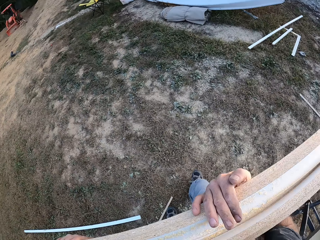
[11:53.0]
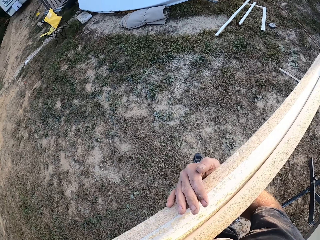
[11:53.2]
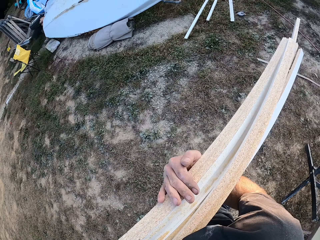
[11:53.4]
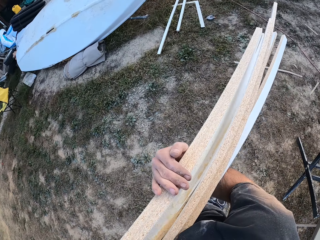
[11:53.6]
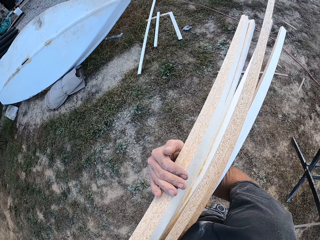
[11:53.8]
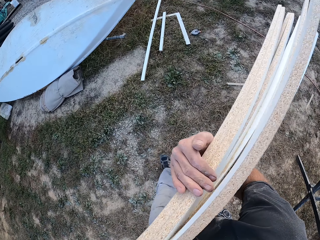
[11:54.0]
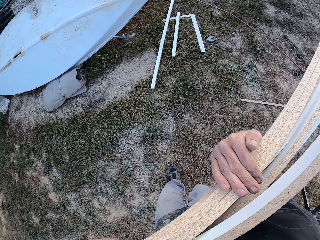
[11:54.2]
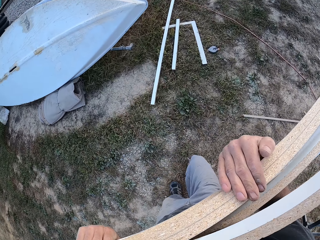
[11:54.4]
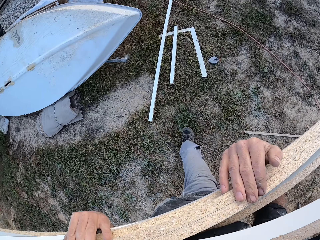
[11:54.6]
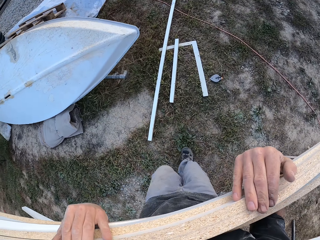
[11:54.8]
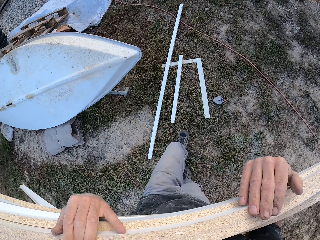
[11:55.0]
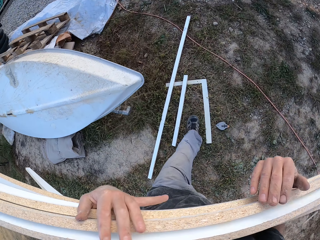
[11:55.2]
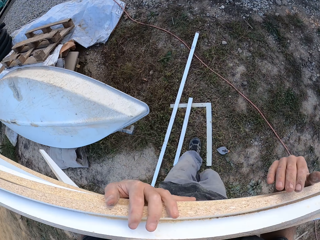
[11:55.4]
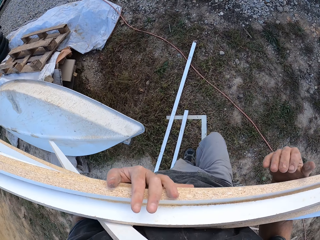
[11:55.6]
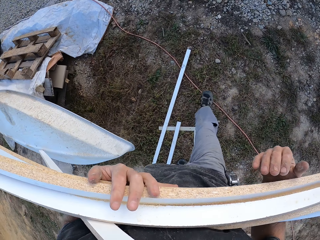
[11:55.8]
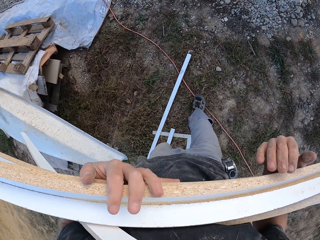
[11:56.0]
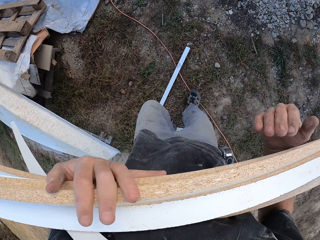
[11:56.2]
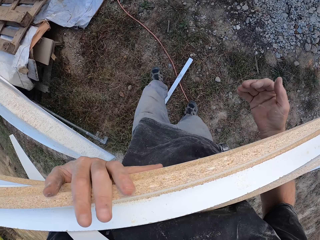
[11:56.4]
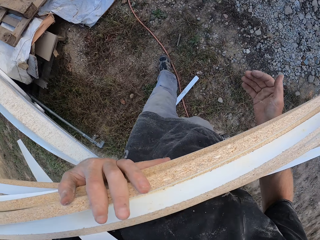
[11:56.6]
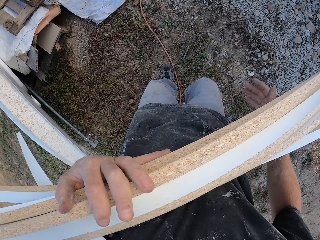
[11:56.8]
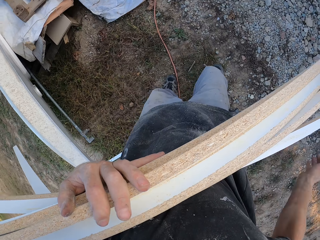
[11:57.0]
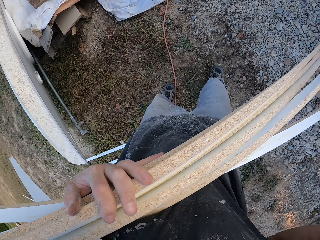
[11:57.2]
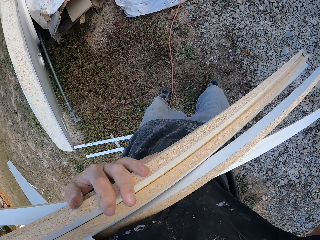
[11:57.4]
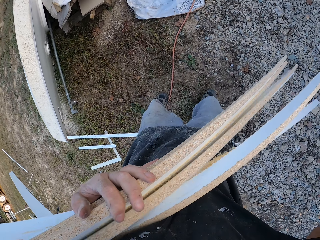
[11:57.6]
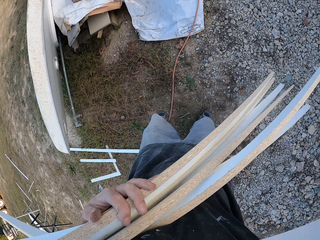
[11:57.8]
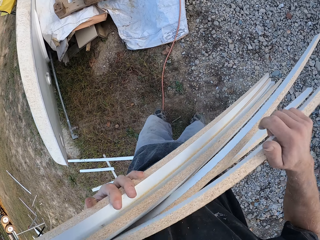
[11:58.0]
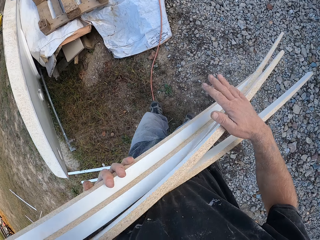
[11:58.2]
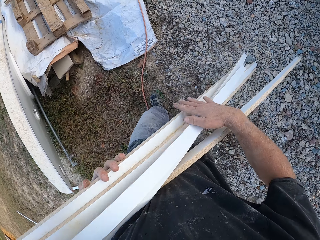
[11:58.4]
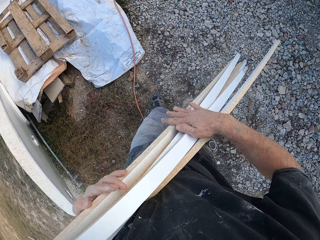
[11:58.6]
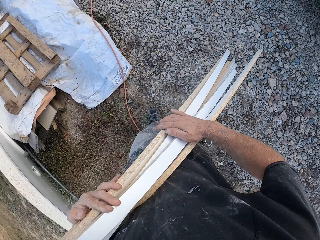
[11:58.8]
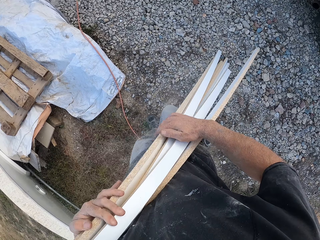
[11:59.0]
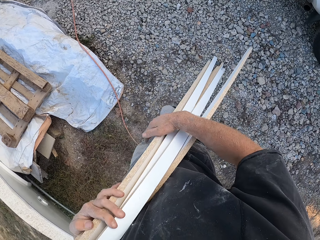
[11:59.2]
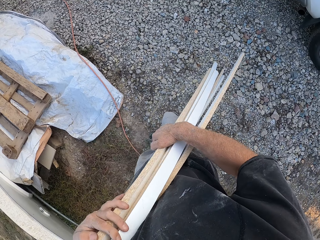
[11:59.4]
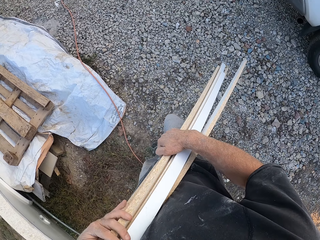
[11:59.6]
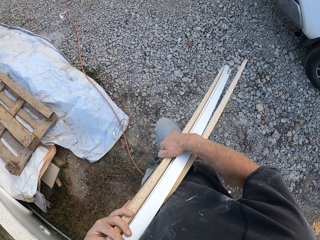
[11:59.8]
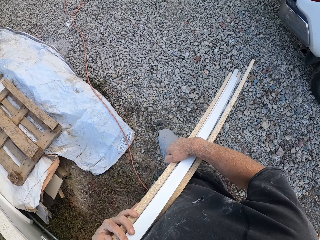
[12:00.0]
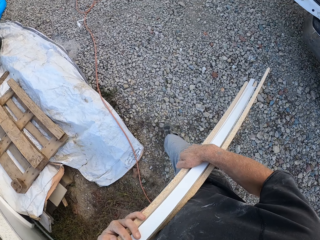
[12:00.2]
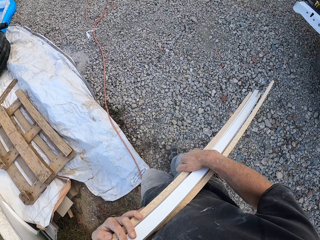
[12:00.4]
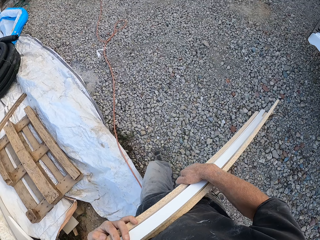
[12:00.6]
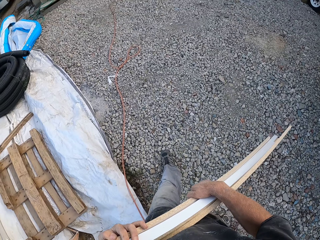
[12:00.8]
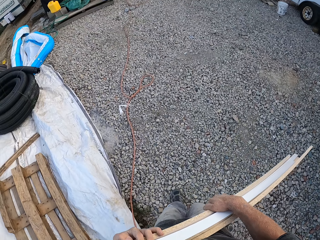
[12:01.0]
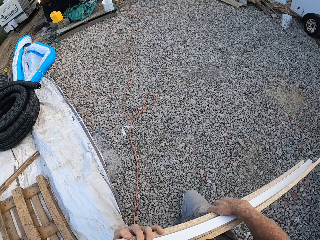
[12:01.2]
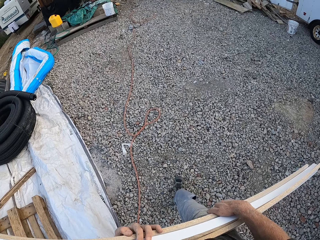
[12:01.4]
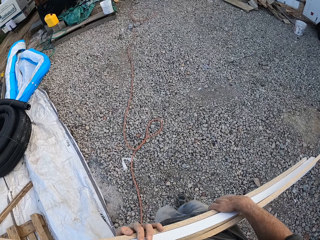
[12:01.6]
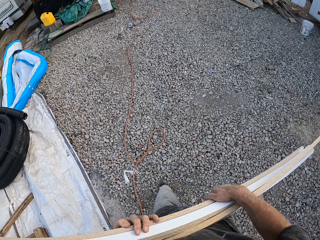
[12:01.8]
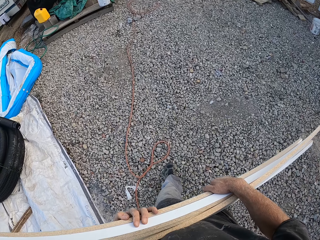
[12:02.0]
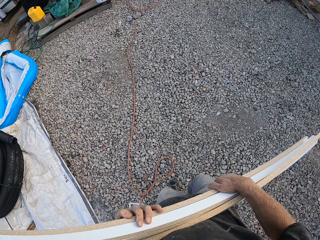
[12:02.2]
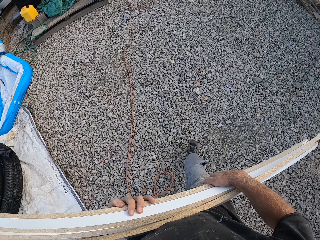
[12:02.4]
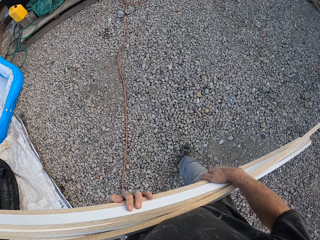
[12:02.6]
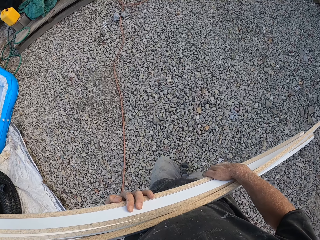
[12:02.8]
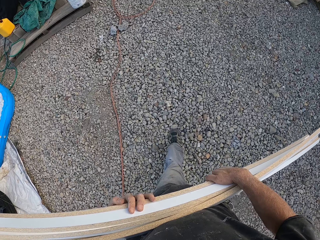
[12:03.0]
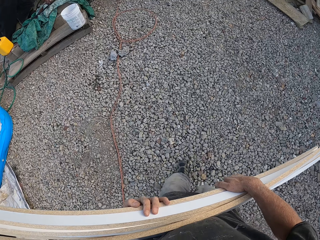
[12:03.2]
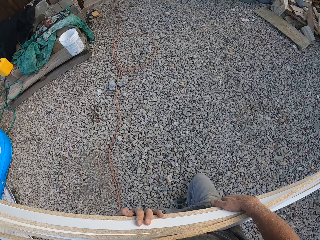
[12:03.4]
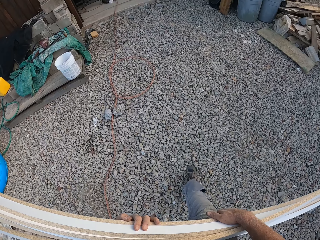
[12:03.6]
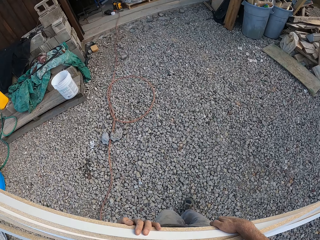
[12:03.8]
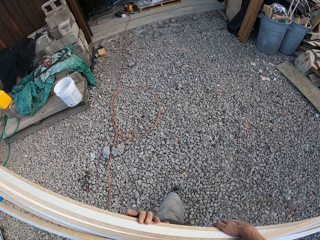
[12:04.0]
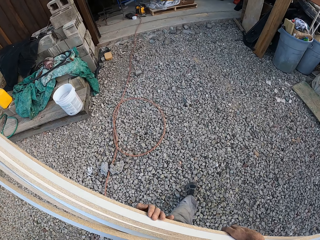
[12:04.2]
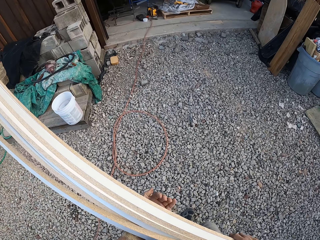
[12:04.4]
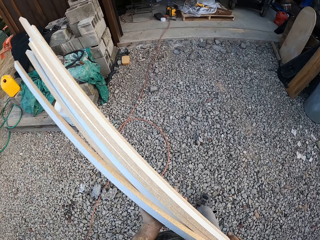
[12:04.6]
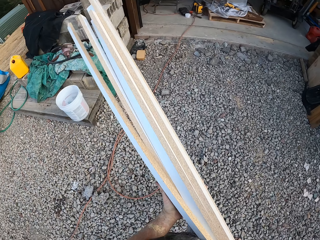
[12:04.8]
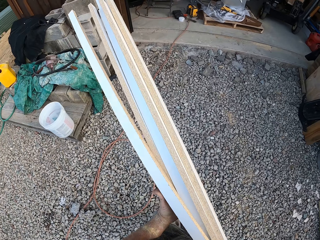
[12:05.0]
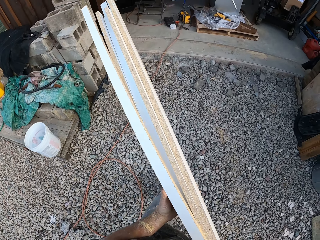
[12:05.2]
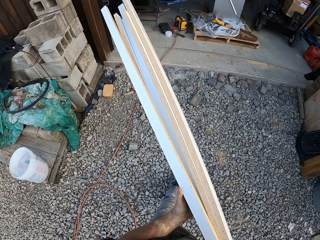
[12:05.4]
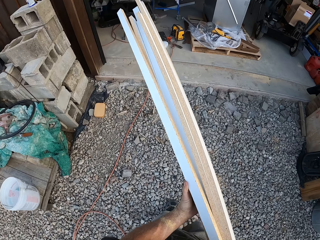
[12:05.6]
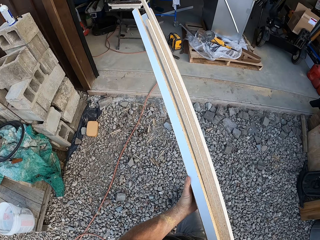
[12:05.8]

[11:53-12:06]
The camera wearer walks towards the workshop. They raise the right hand, put a piece of board on top of the other, and hold the pieces of board. They walk towards the workshop.

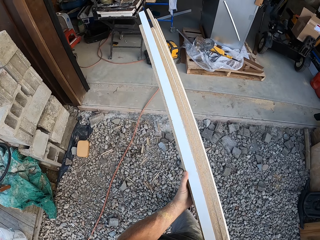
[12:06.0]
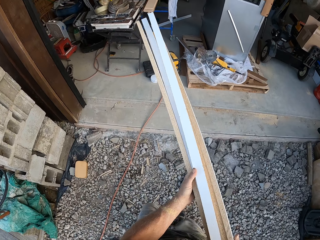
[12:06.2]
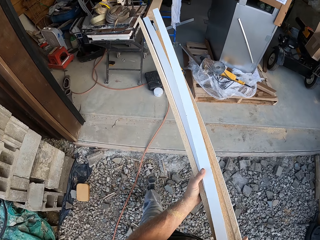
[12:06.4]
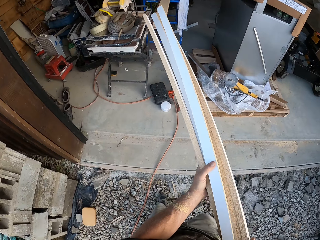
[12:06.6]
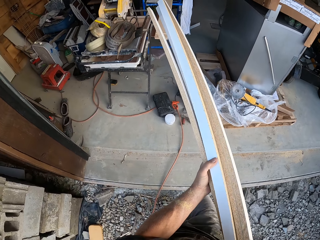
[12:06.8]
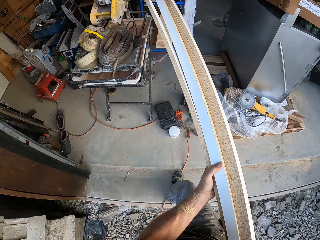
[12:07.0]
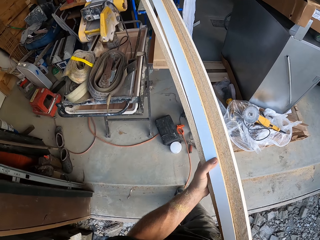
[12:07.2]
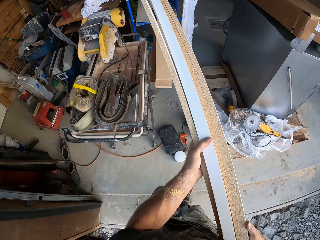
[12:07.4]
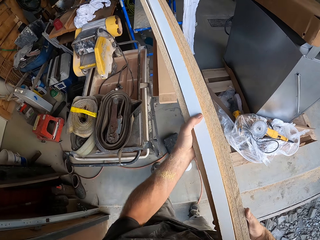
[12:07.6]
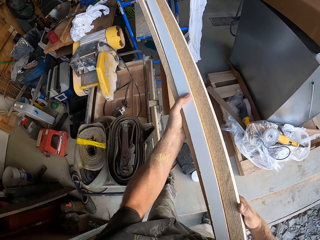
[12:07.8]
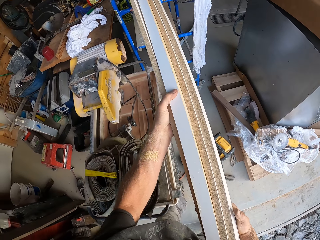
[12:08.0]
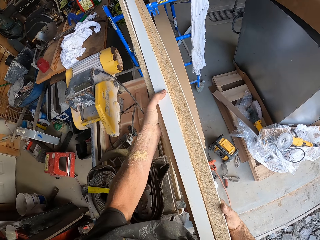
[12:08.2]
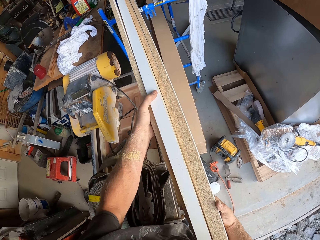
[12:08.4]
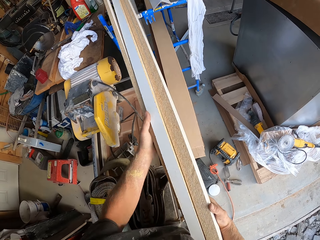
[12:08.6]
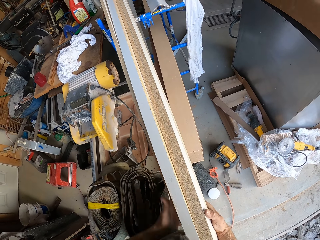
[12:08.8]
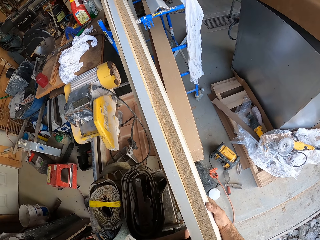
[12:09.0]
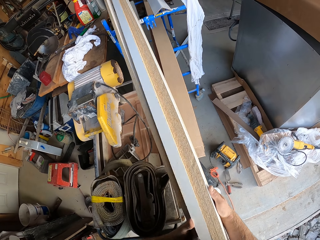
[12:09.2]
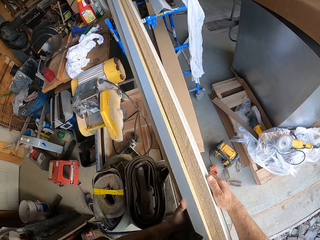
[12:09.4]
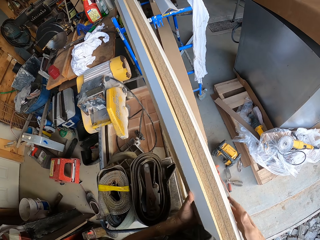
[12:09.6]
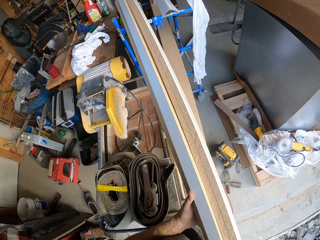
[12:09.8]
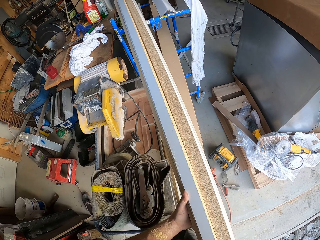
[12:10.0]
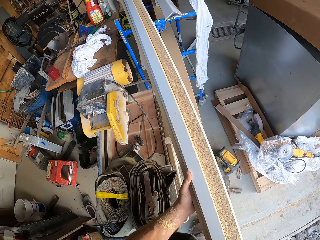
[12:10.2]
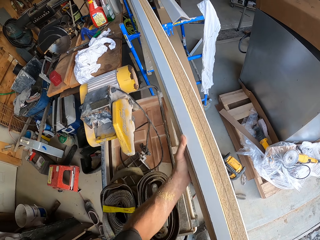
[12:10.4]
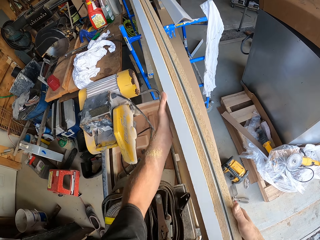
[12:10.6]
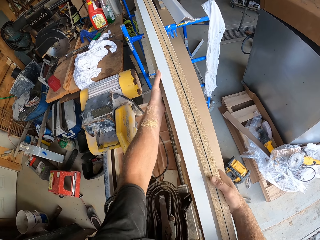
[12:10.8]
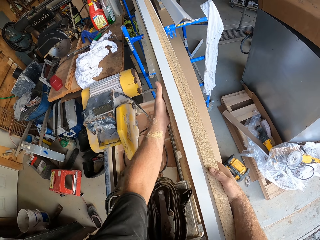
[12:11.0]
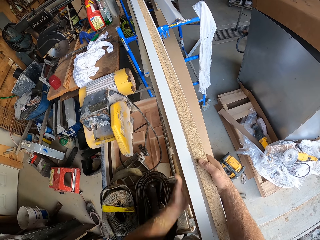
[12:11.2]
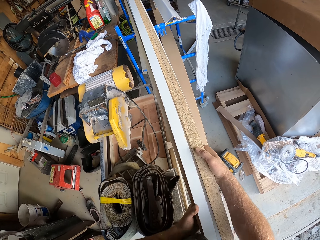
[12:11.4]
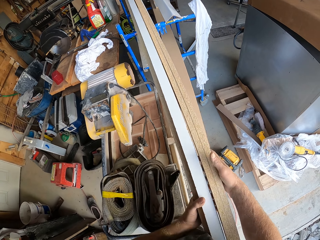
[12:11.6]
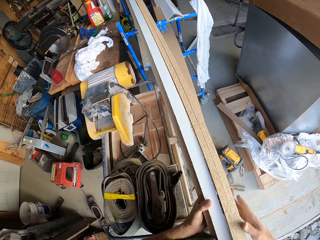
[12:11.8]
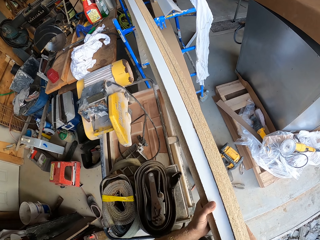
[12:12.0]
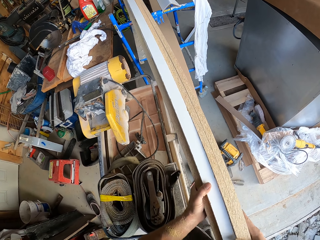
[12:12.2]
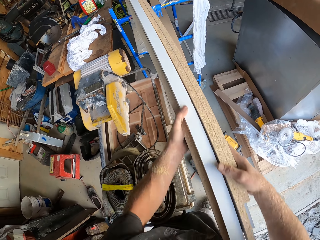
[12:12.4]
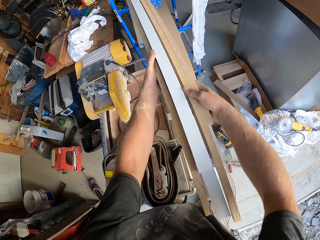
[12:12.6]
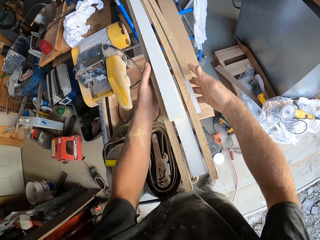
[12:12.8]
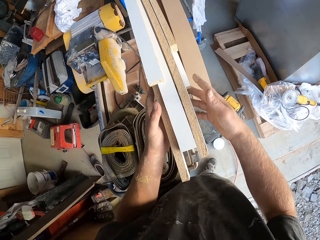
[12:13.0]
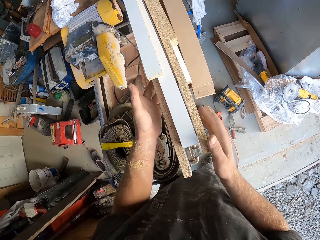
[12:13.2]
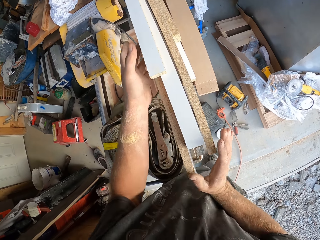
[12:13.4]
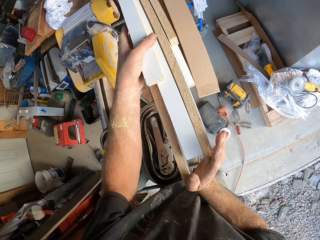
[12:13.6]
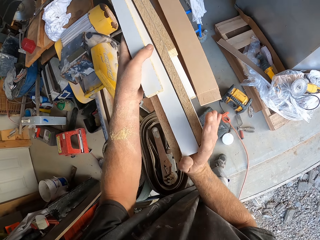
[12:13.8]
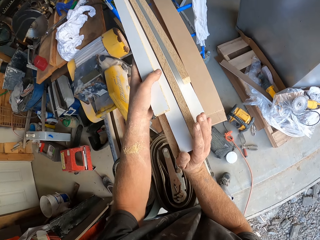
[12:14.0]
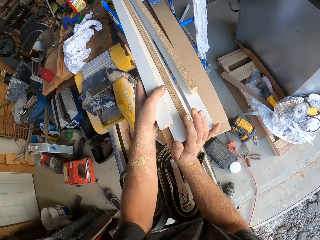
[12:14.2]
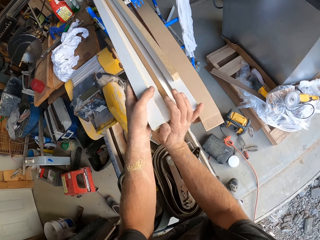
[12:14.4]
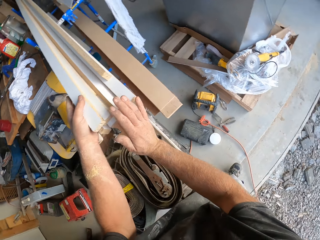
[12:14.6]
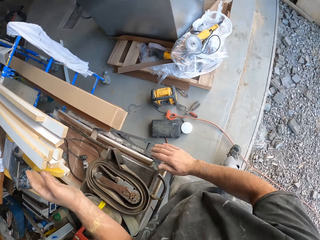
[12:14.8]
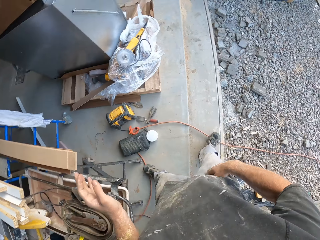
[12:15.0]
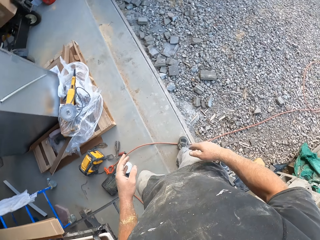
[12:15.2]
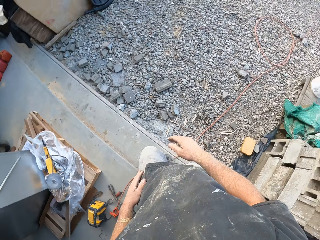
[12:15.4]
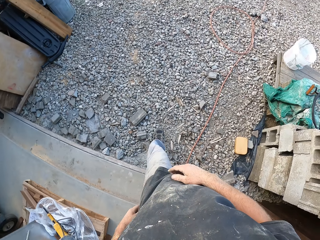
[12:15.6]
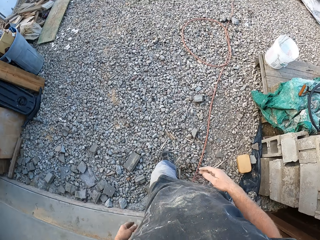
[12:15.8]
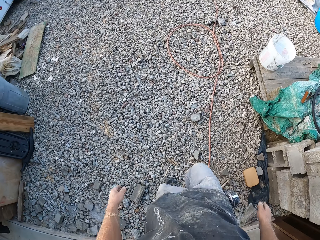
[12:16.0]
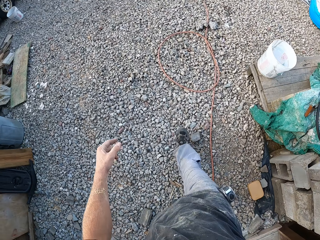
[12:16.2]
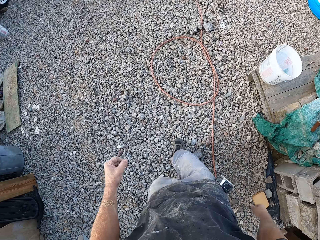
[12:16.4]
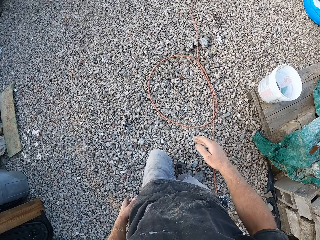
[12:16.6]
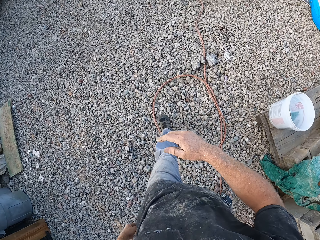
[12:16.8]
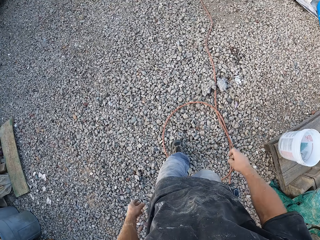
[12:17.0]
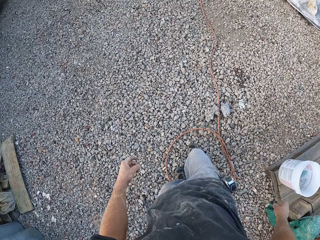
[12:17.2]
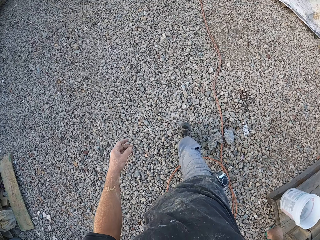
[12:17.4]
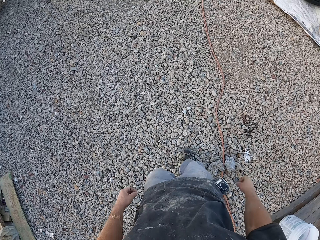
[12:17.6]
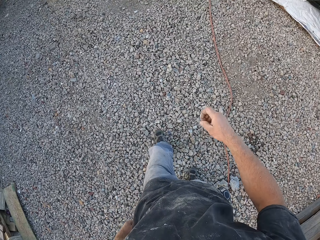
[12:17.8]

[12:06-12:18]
The camera wearer places the pieces of board on the scaffold. They push the pieces of board. They walk towards the table saw.
